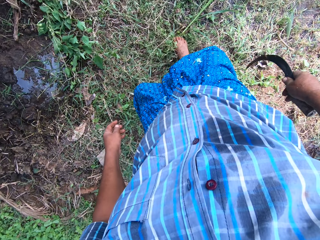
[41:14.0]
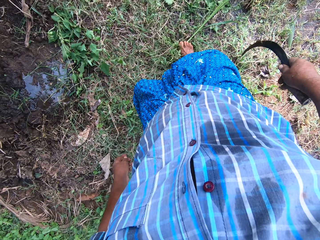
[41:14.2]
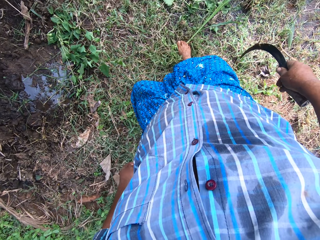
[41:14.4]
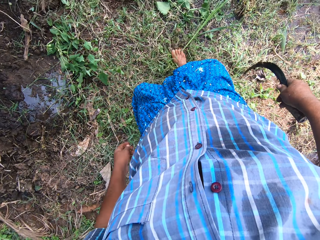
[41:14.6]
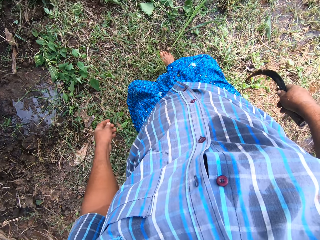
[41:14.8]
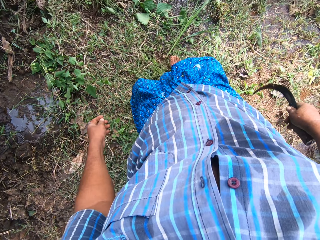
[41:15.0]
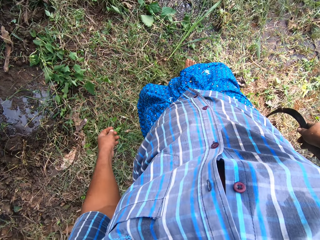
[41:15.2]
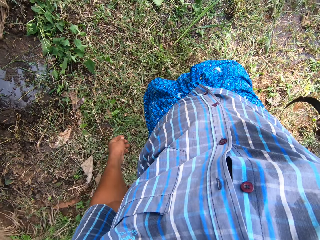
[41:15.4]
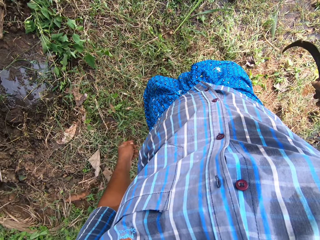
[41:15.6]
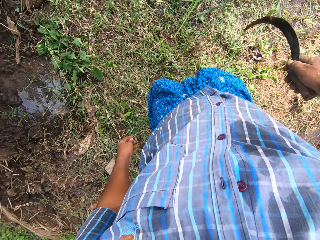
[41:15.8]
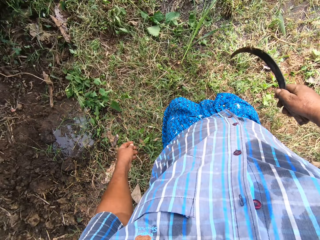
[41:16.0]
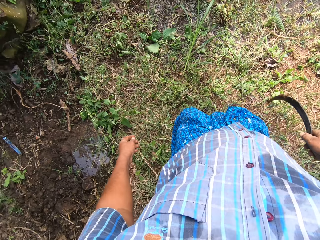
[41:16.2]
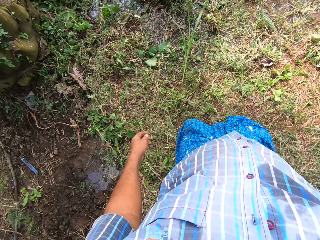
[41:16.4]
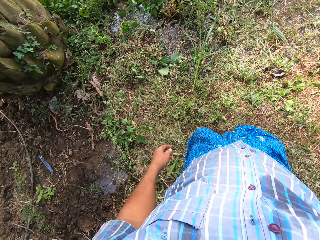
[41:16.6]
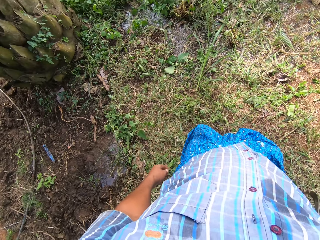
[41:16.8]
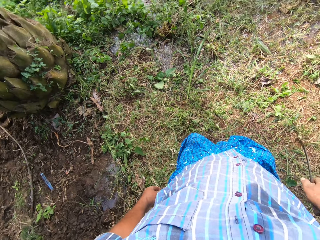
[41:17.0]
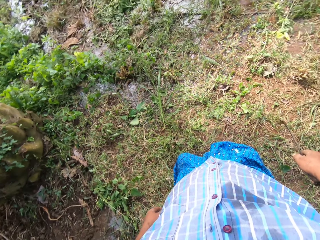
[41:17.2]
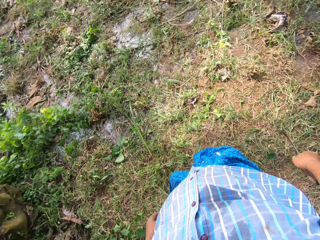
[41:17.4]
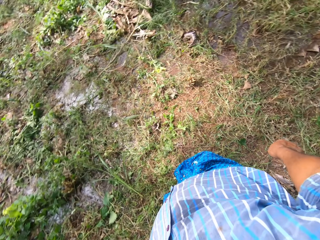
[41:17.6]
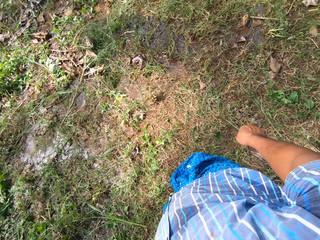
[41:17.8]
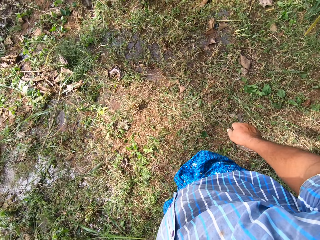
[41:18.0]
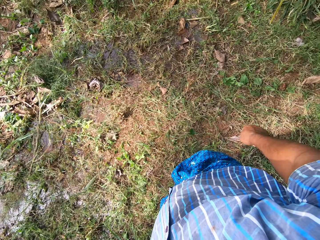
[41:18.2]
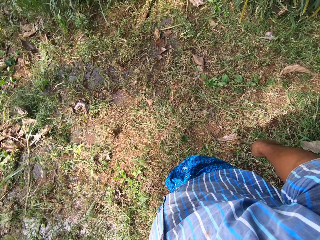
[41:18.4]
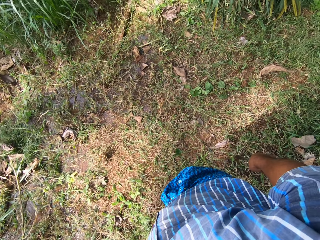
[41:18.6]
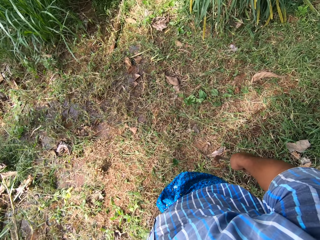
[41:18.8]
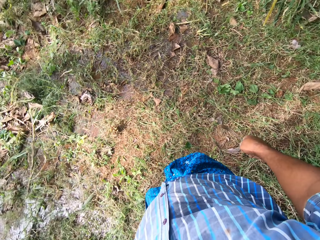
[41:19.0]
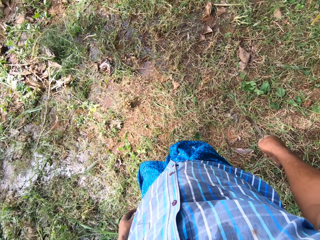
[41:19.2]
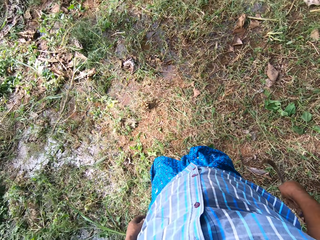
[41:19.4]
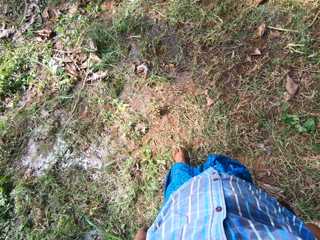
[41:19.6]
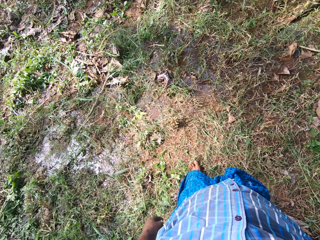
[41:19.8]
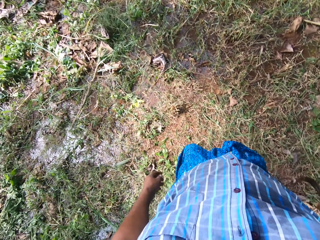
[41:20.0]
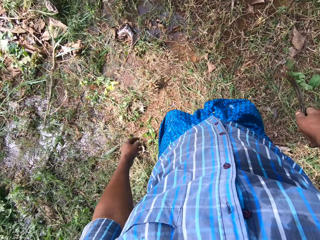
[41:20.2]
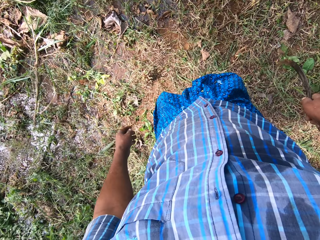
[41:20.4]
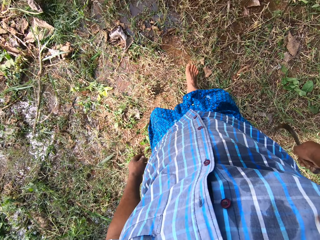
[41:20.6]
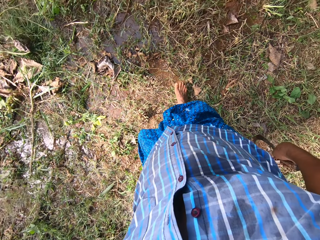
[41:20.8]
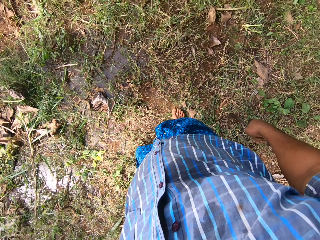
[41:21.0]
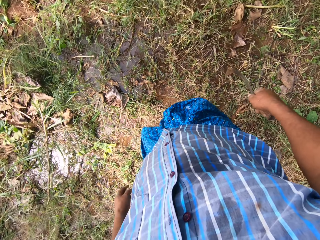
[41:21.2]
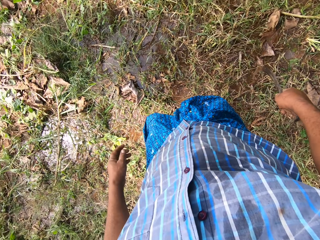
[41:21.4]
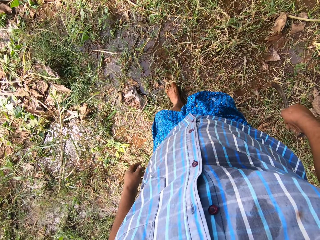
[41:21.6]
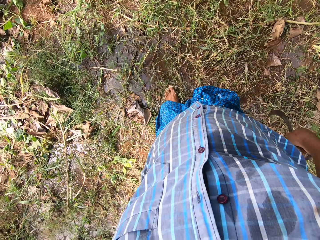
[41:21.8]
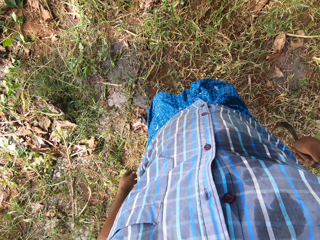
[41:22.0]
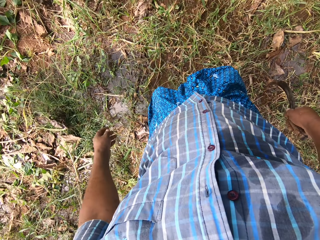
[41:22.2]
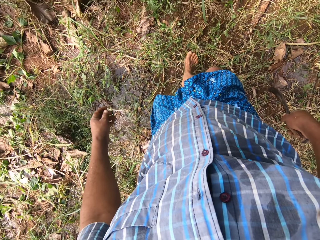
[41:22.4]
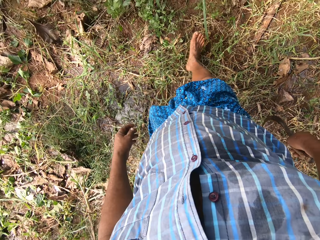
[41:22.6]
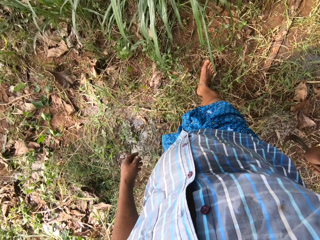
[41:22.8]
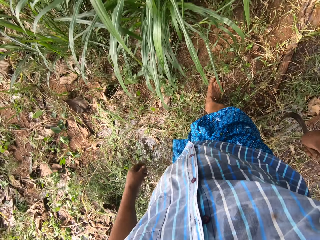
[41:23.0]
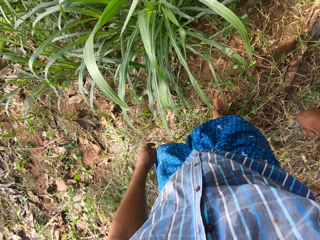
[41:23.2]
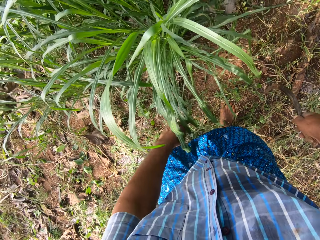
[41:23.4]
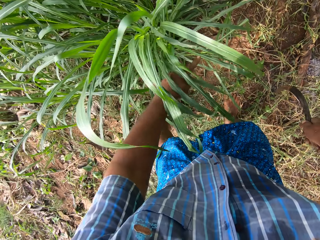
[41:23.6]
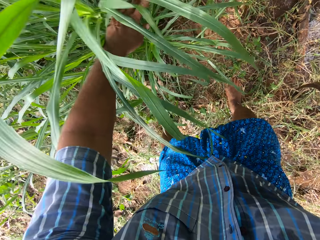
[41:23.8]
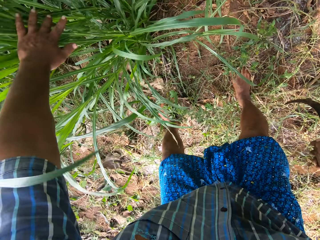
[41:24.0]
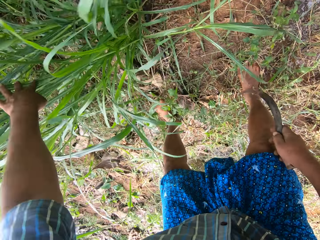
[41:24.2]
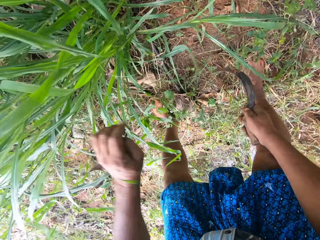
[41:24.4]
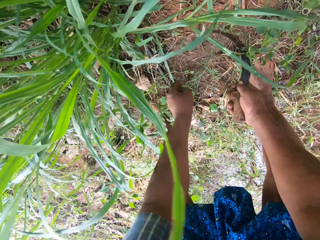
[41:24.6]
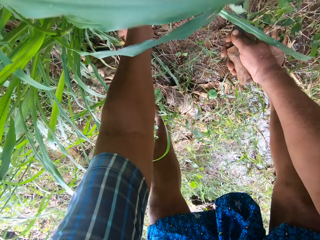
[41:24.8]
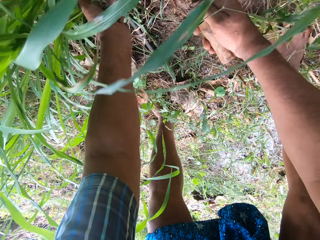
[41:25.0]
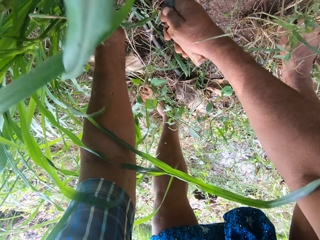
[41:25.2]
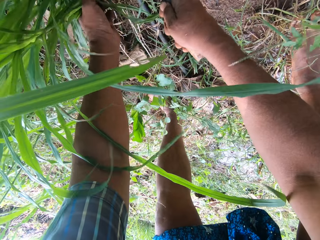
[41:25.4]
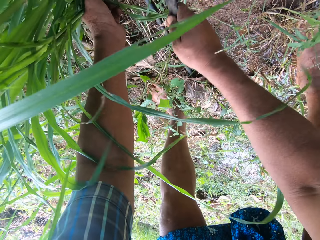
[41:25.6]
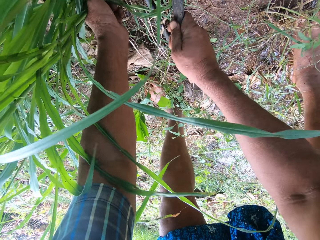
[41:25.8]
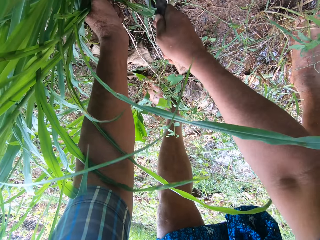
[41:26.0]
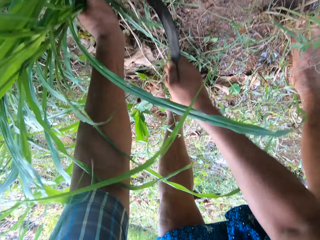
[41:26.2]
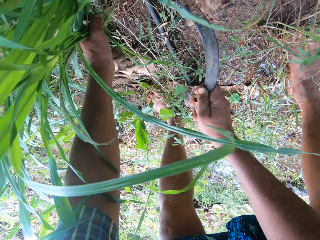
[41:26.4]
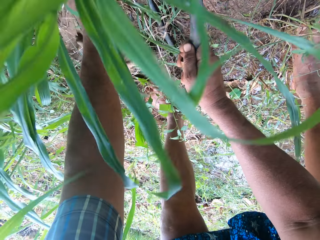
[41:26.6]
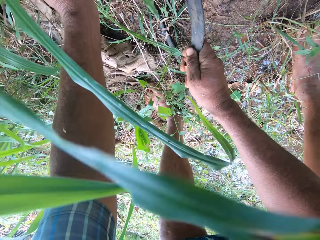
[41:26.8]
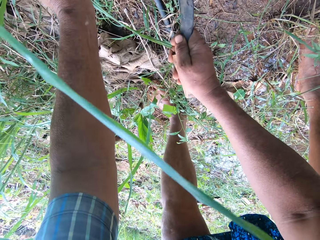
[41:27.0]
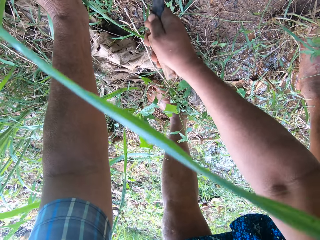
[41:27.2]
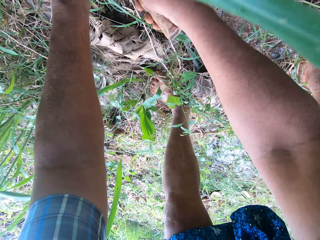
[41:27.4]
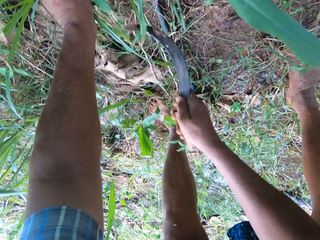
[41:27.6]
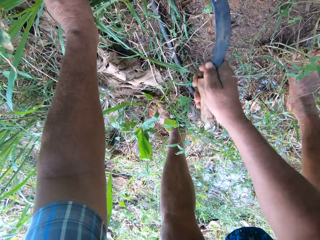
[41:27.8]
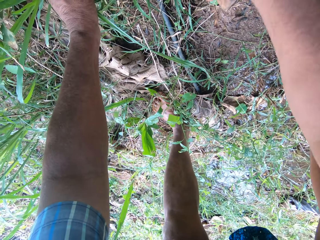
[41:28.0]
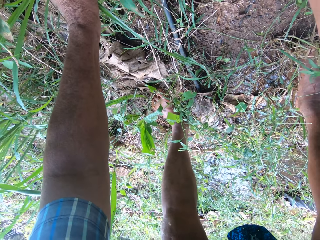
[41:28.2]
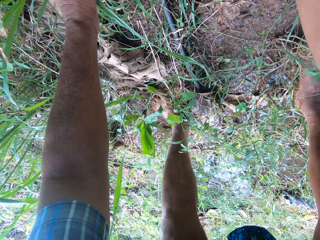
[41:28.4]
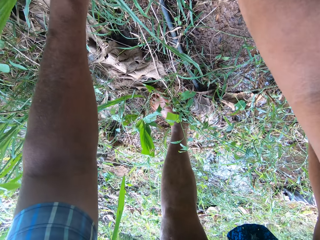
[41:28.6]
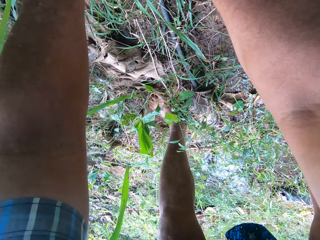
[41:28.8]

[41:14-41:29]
The camera wearer steps on the grass. They walk. They cut the napier grass with the sickle.

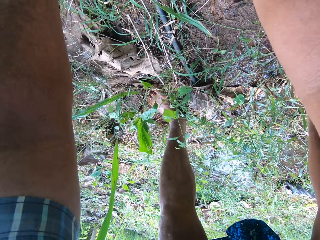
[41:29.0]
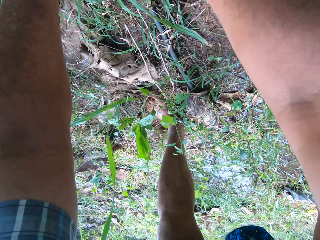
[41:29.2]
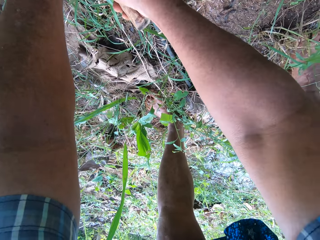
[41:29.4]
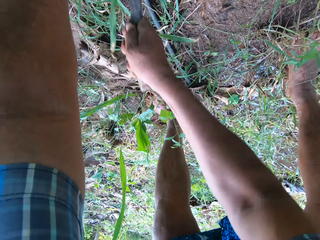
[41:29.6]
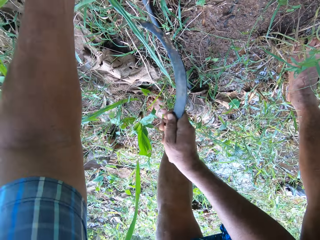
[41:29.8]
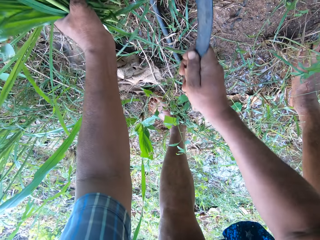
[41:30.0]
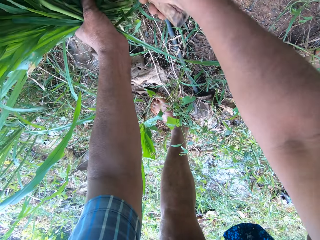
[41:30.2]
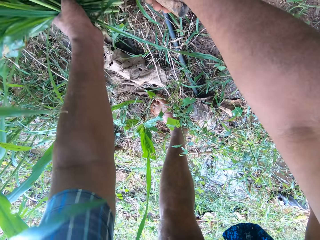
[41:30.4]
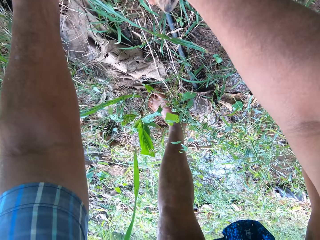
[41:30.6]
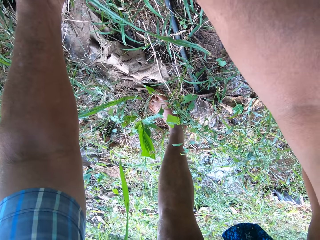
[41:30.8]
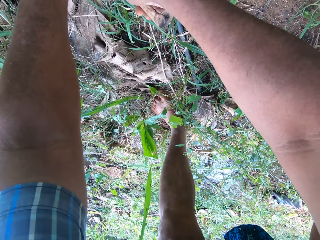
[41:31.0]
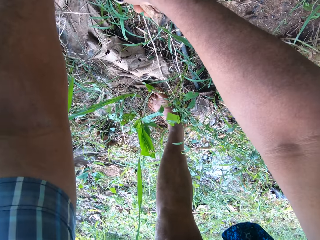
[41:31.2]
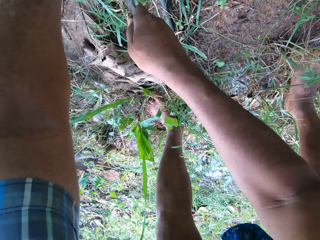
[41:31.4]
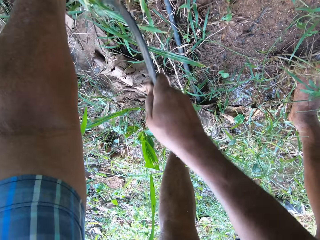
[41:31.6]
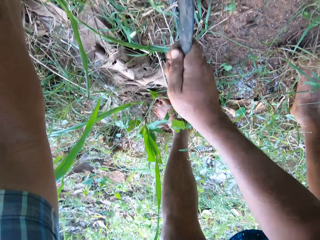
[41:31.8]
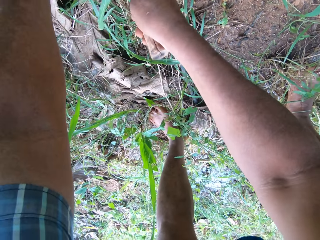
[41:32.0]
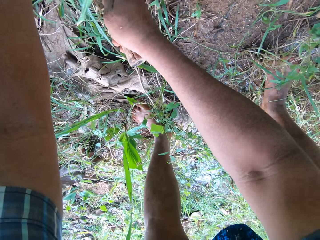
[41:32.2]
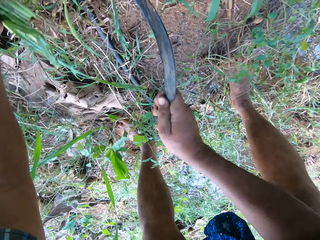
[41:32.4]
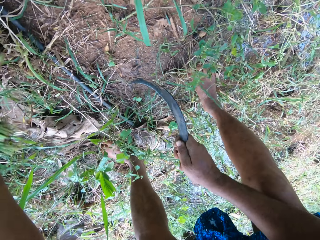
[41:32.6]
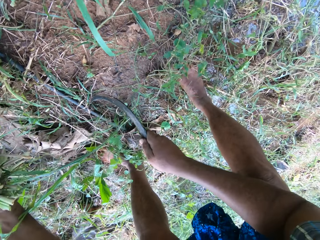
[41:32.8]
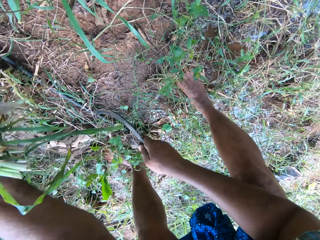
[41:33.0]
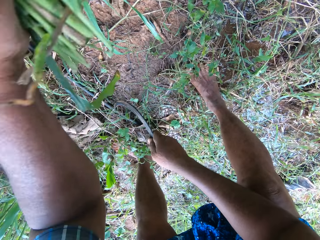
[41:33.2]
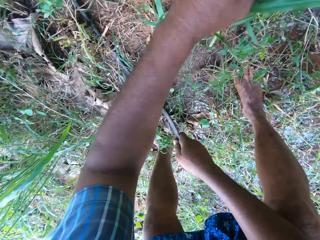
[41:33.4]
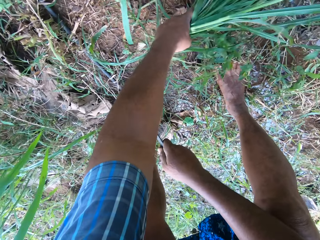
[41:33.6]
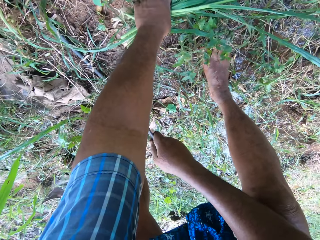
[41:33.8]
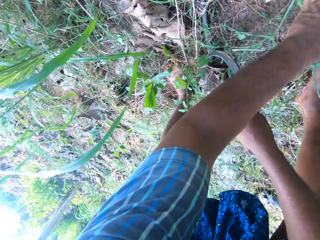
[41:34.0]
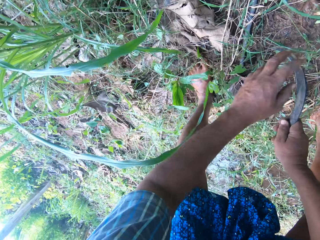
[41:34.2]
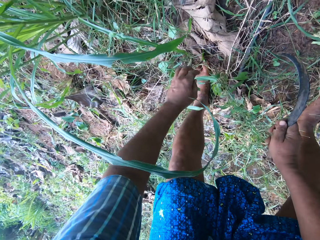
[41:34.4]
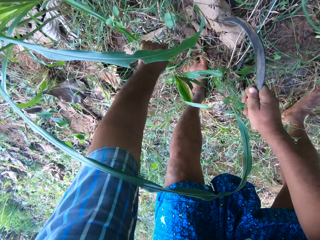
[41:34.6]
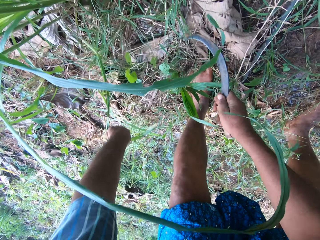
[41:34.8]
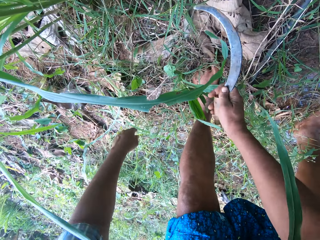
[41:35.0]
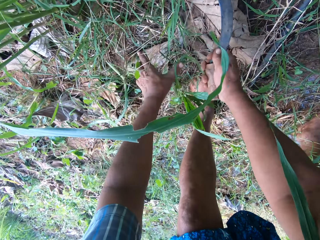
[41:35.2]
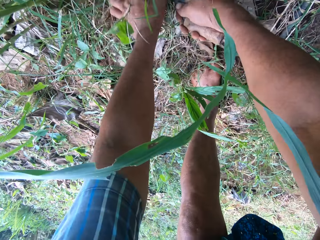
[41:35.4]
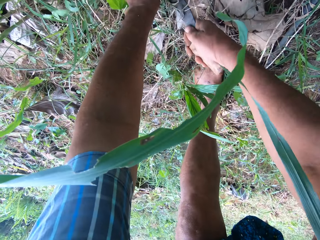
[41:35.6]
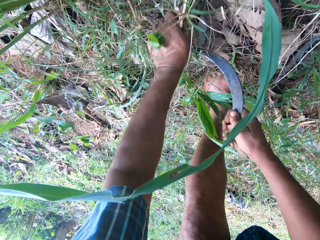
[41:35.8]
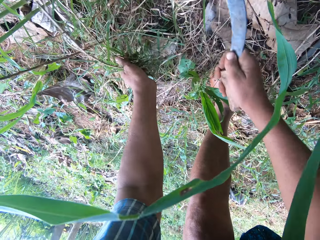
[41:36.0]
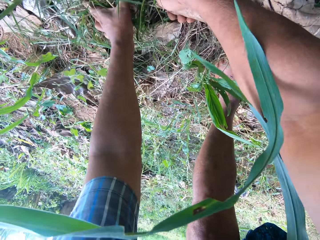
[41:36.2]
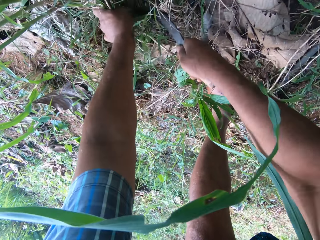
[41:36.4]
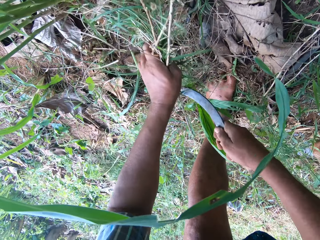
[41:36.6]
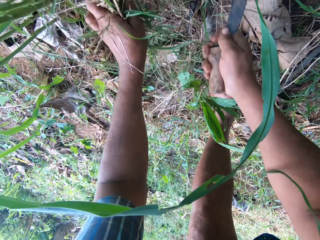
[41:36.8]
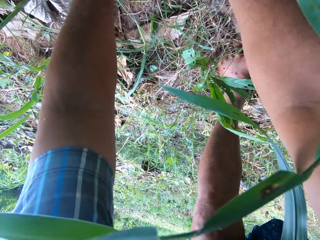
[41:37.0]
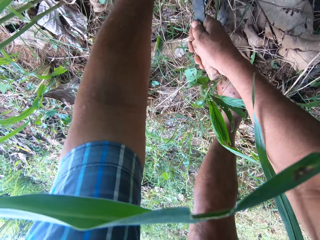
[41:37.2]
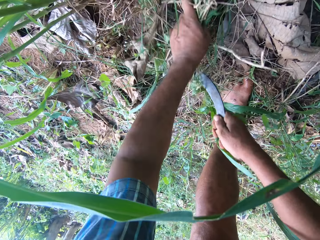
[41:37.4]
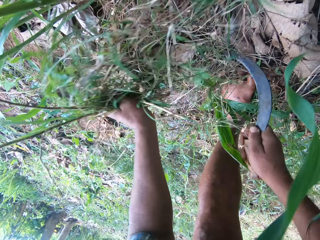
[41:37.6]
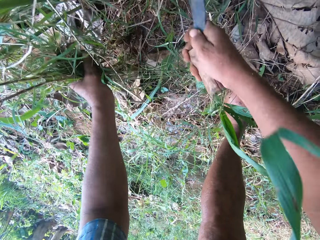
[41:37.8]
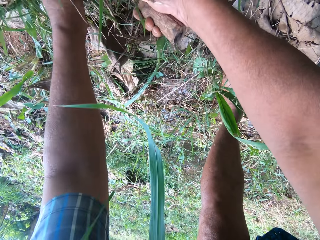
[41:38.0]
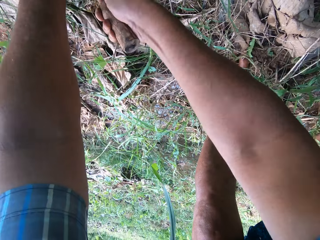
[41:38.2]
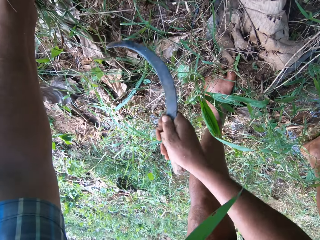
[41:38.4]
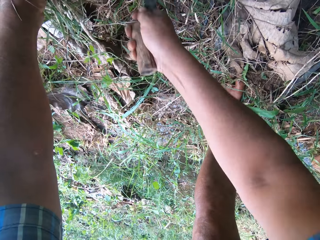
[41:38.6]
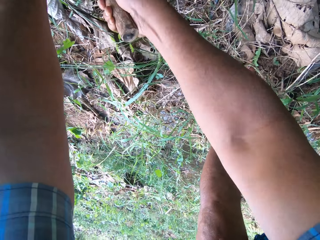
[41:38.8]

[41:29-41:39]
The camera wearer drops the napier grass on the floor. They cut the grass with the sickle. They cut the napier grass again.
